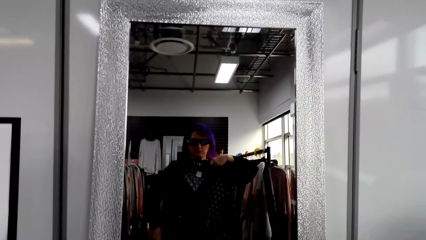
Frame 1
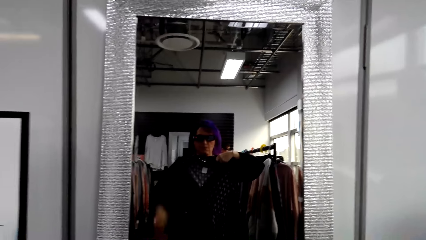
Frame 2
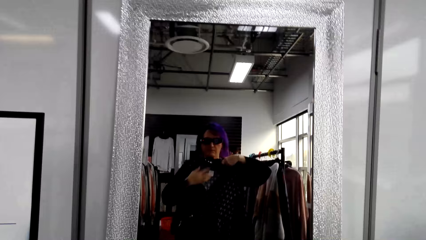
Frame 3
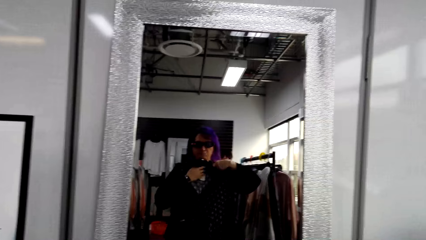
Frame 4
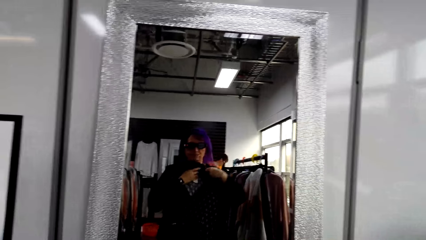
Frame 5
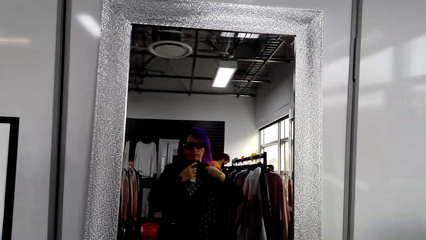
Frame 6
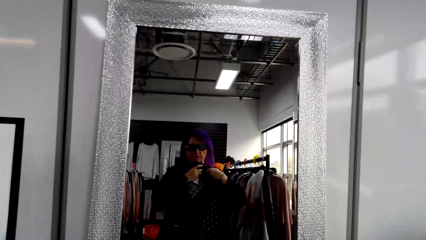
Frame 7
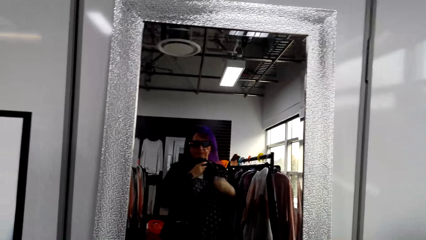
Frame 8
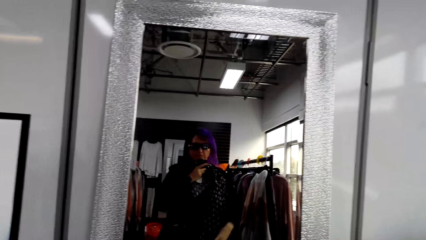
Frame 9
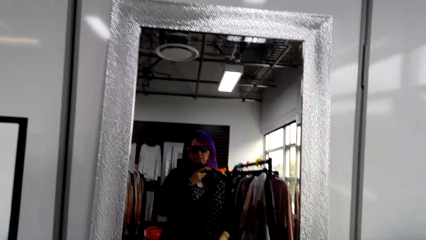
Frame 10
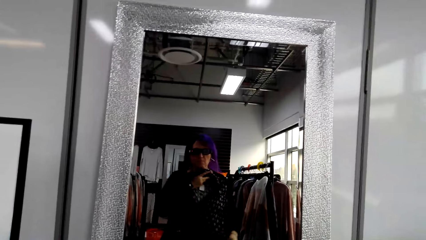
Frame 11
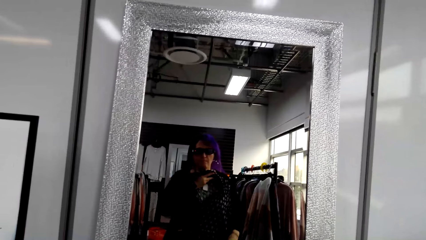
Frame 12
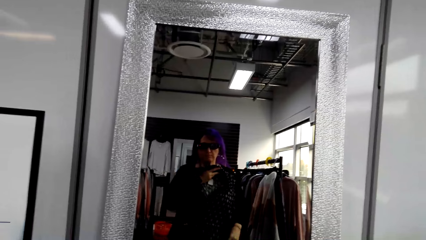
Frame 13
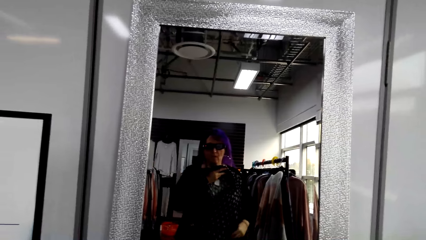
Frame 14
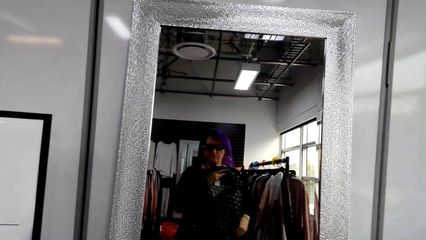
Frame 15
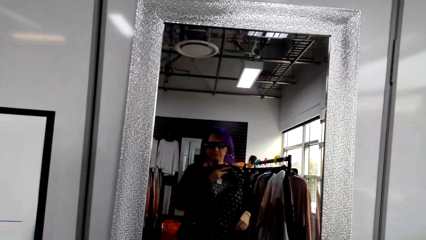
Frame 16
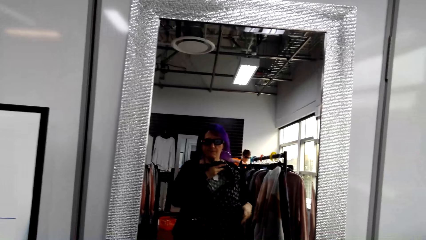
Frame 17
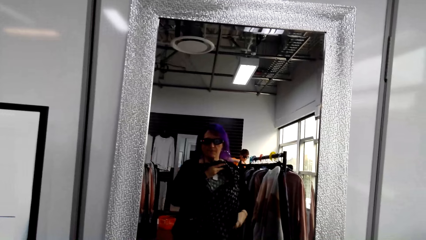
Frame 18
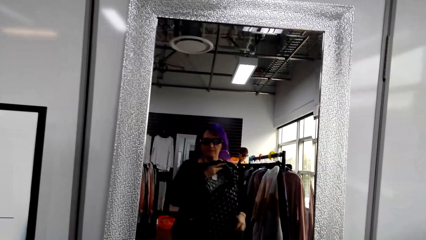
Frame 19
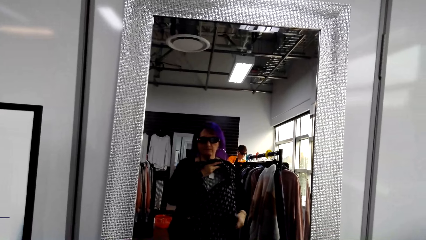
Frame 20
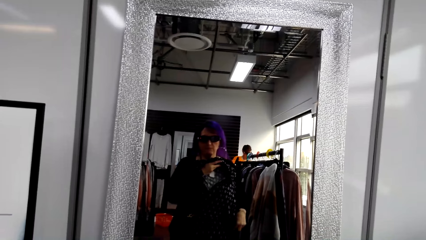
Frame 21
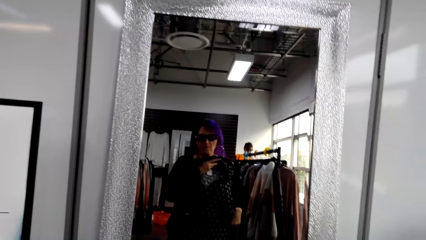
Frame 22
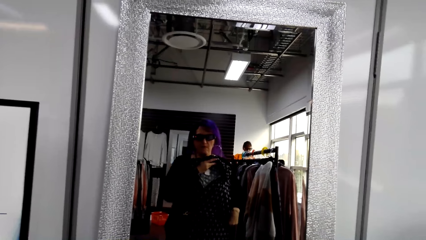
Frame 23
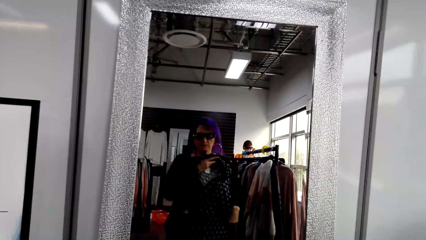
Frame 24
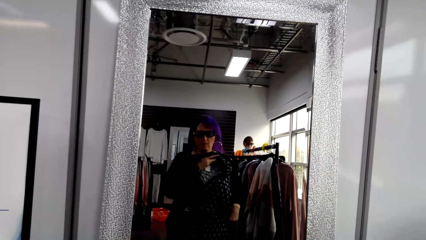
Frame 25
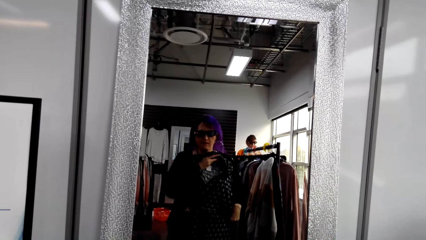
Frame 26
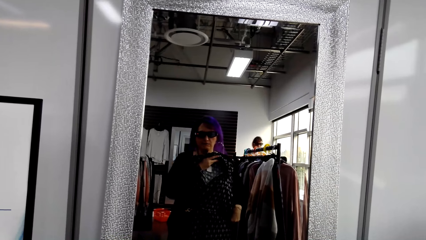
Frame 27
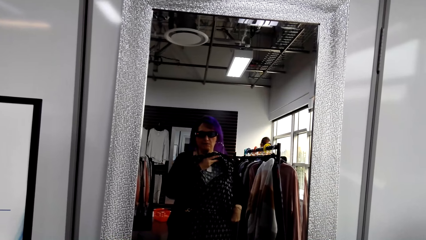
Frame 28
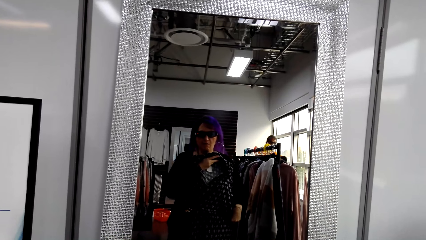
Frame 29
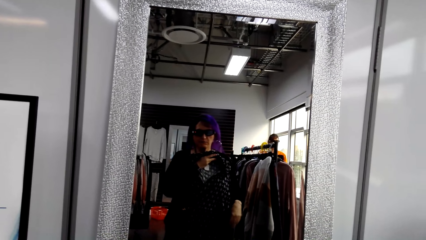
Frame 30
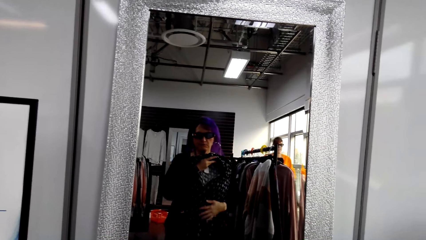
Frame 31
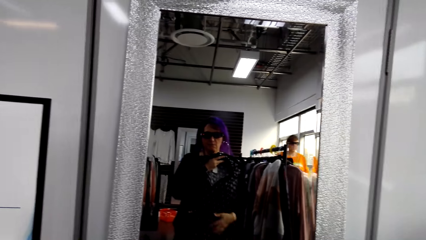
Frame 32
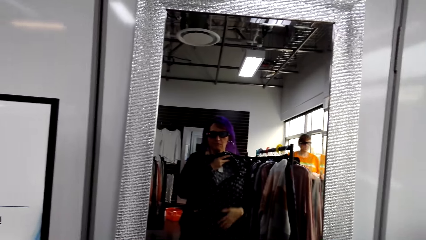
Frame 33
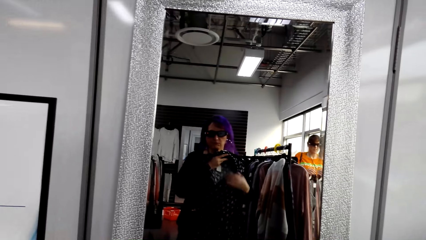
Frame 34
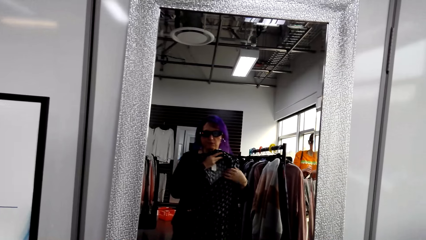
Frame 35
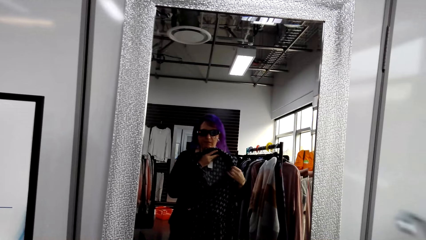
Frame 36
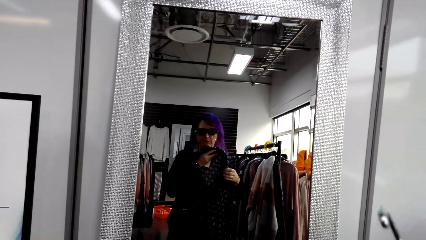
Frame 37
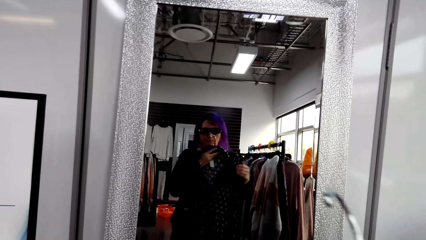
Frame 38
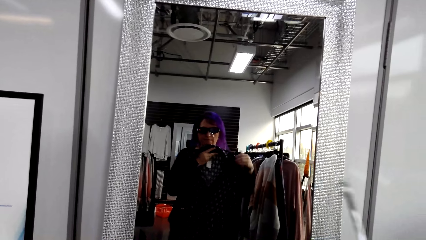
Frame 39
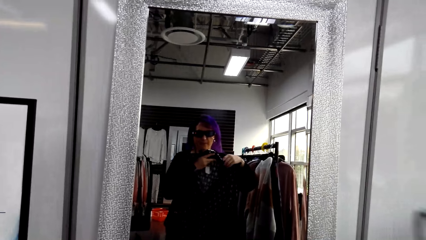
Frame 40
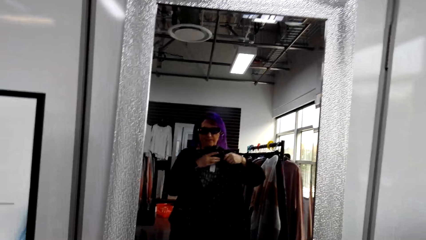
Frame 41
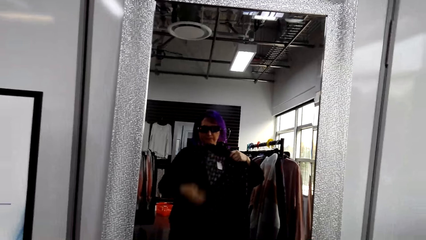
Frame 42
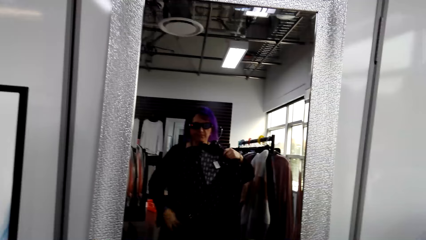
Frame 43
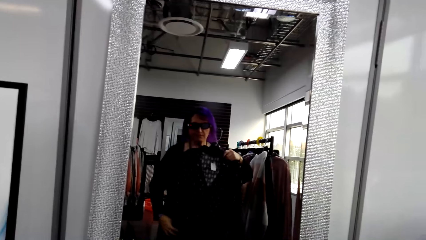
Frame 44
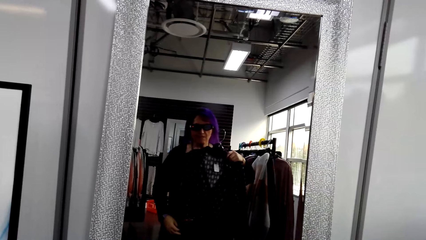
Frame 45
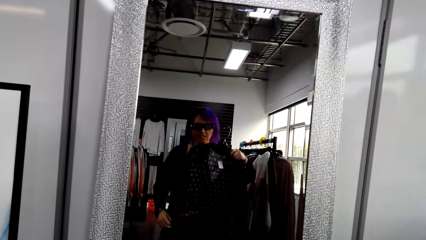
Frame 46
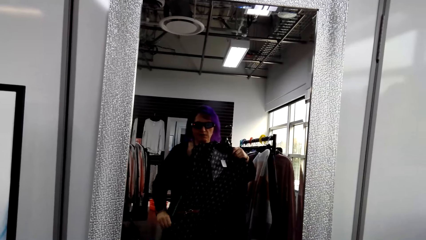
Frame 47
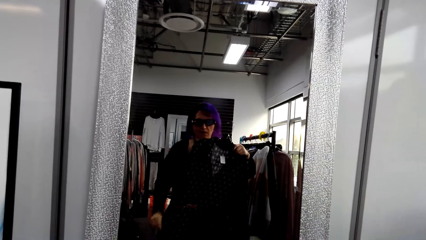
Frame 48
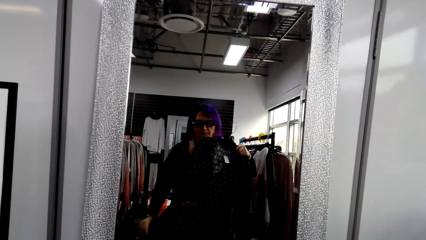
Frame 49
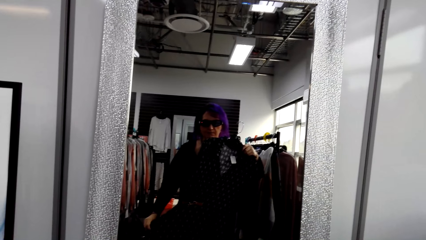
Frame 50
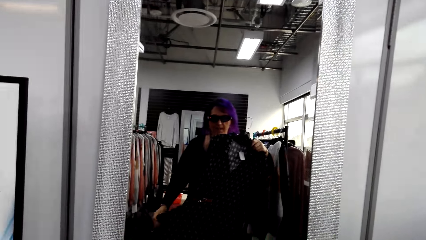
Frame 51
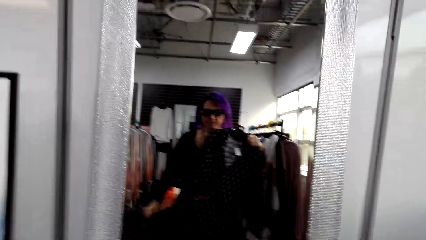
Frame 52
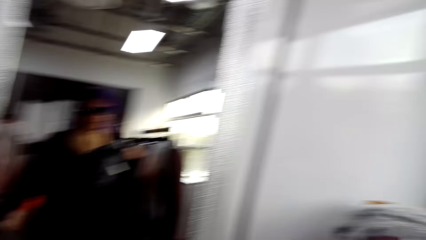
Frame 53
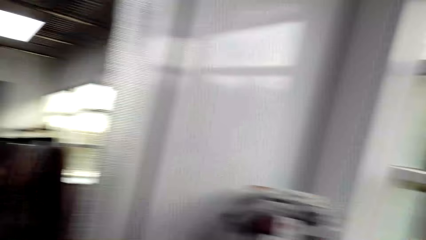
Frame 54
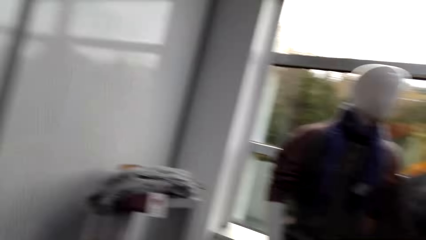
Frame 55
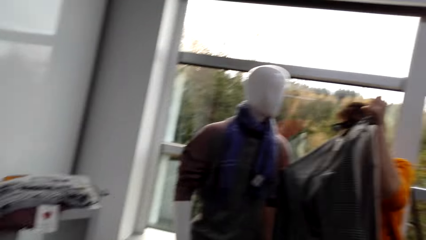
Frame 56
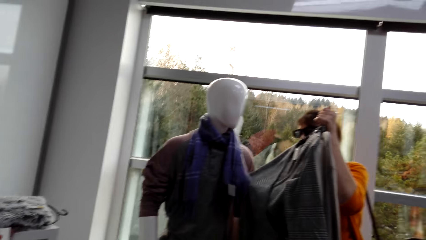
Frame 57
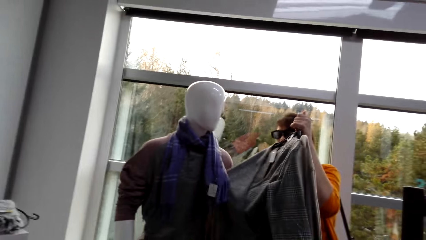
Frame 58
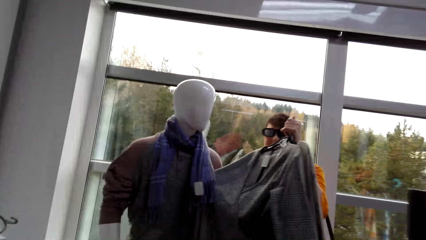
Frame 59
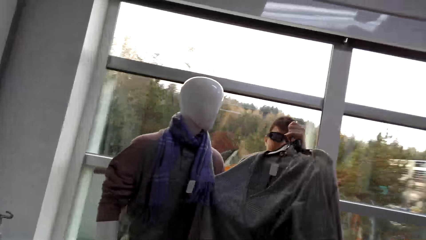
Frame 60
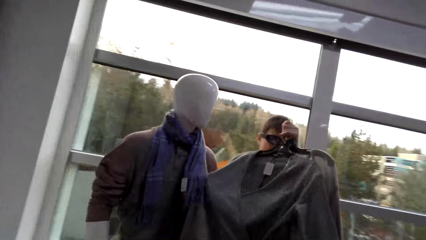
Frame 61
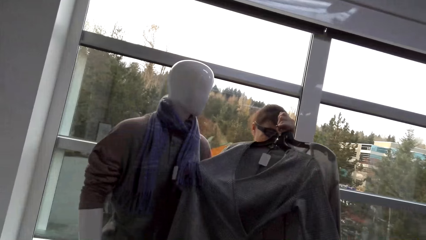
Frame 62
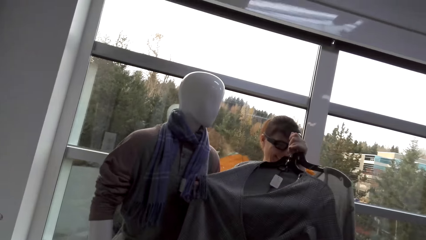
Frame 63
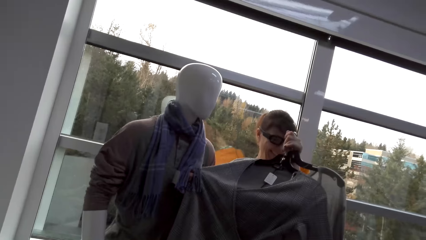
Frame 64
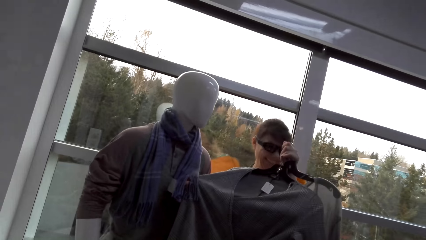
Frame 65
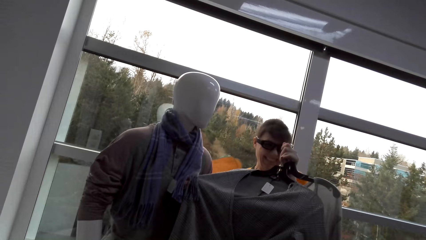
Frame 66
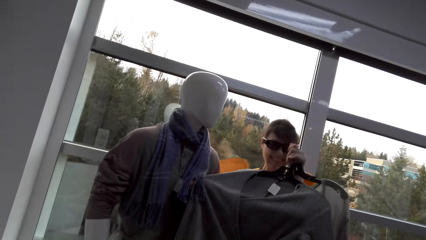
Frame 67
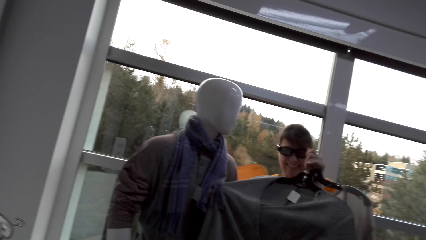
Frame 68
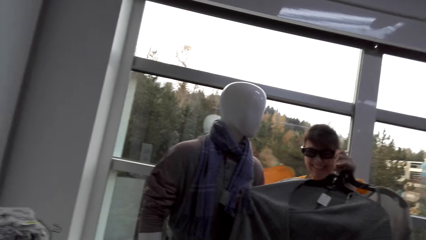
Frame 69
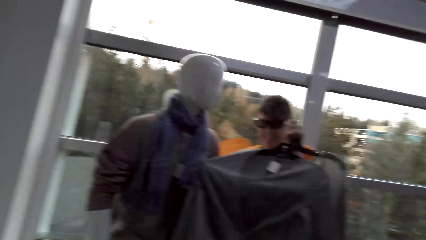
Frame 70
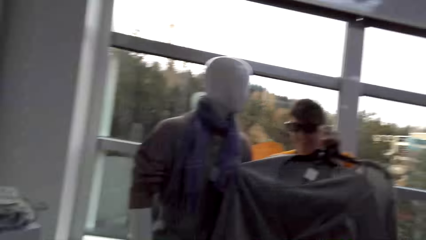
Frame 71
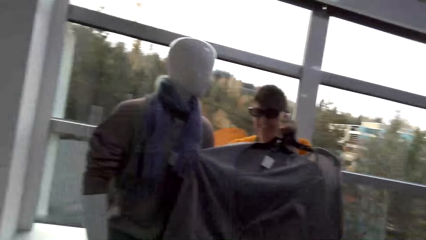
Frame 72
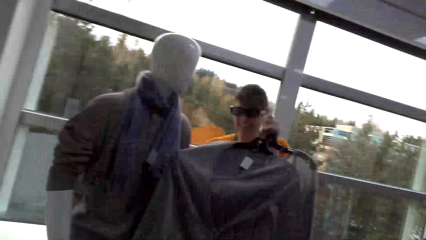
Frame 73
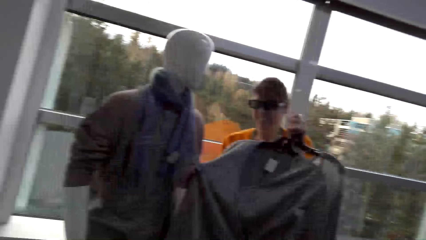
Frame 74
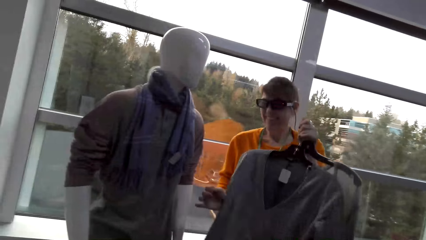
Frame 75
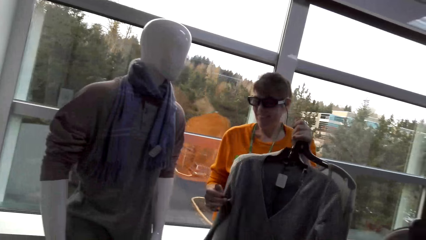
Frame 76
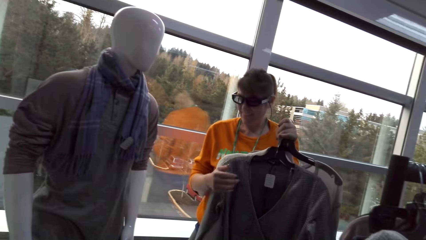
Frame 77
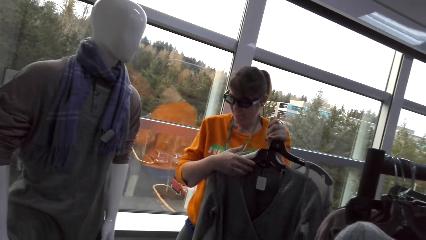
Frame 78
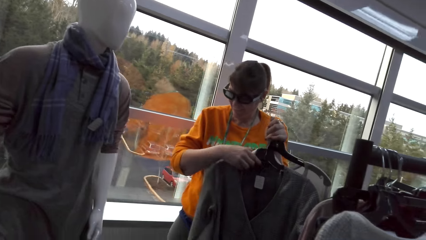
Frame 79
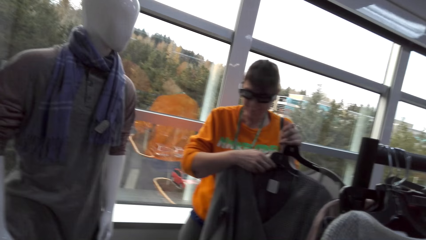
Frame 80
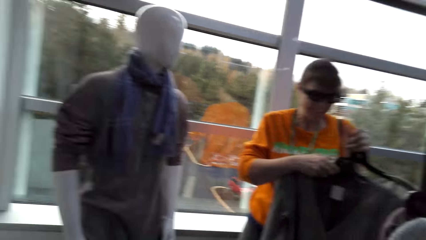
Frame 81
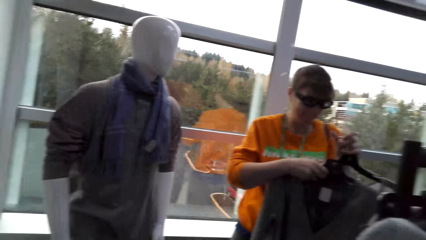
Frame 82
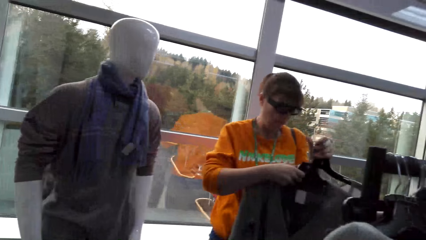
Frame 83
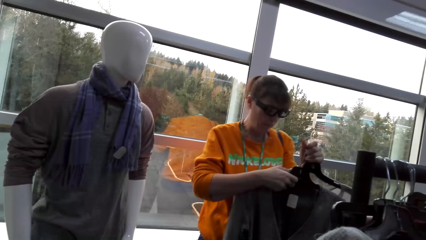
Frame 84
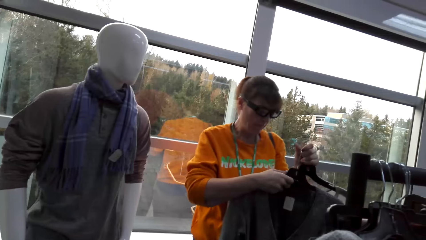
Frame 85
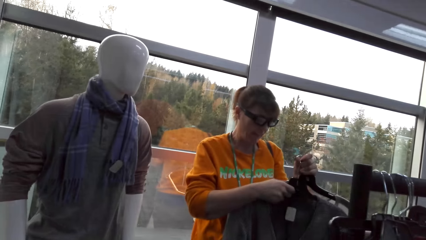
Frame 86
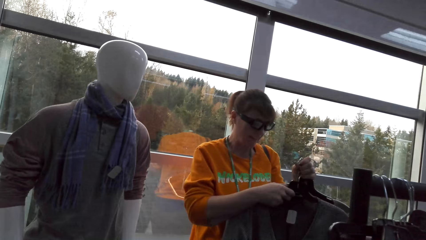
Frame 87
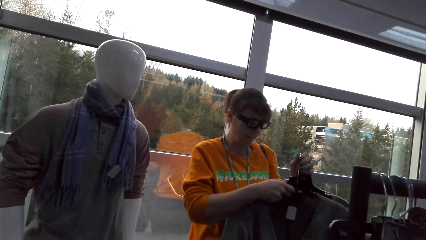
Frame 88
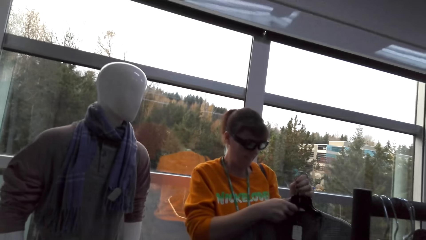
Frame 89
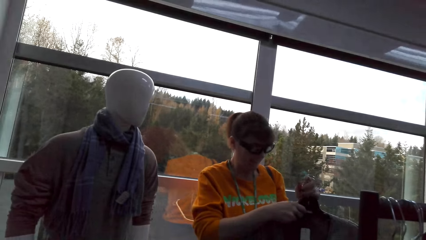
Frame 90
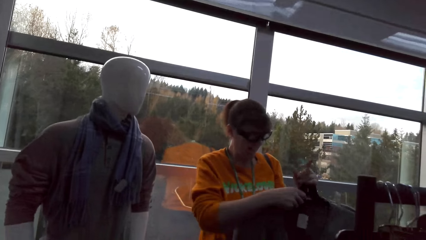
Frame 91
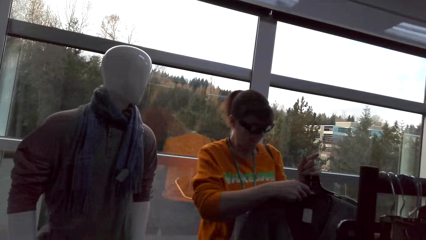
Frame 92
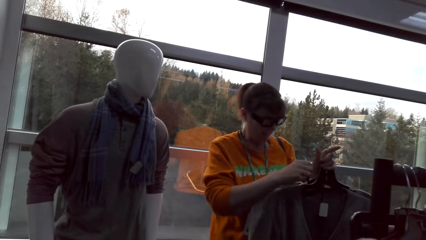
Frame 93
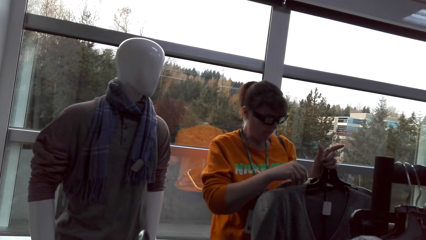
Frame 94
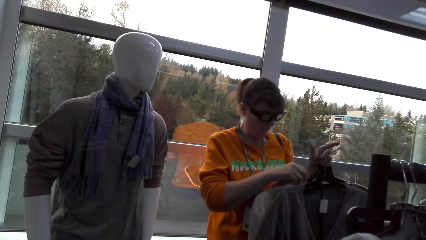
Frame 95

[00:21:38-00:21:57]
The camera wearer looks at herself in the mirror. A woman adjusts clothes. The camera wearer converses with the woman. The woman holds up the shirt.
